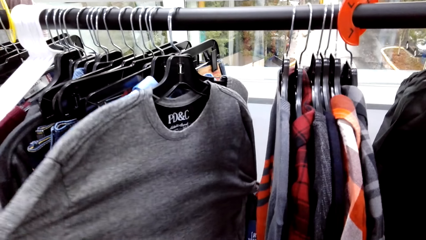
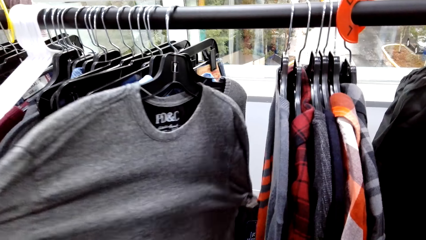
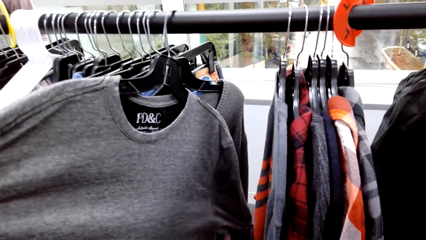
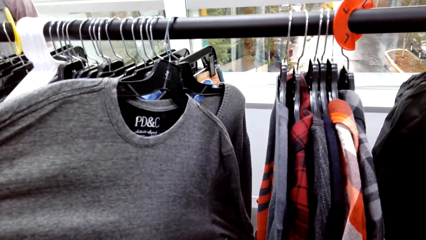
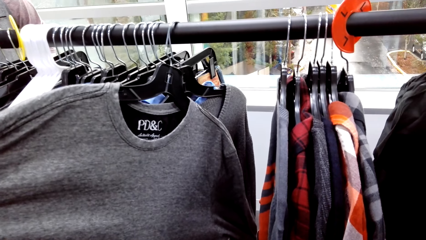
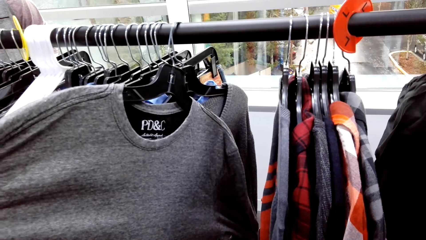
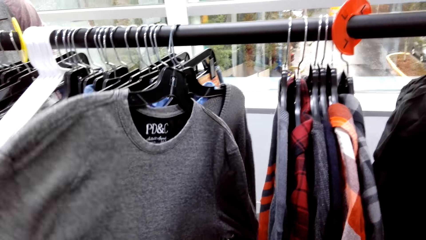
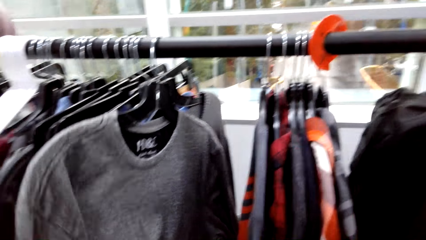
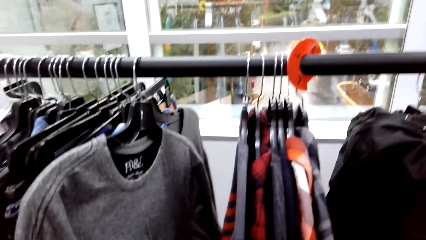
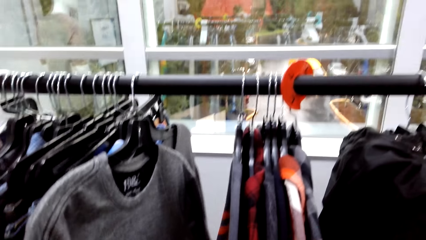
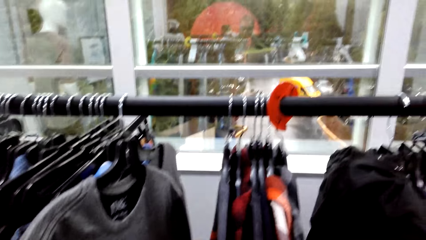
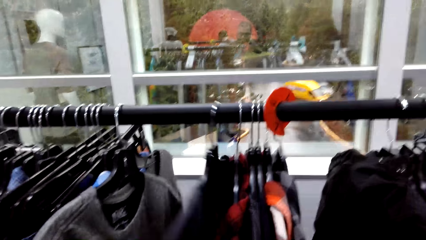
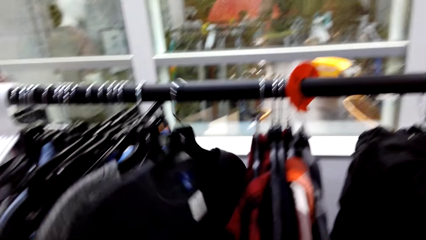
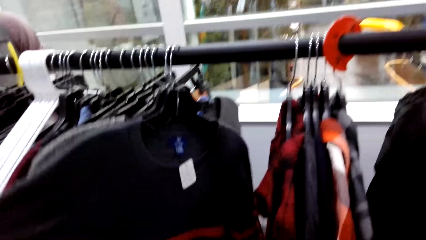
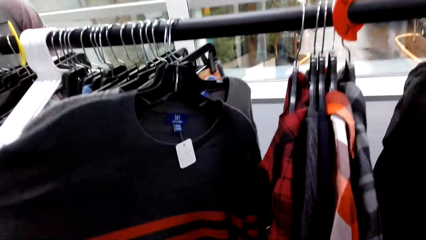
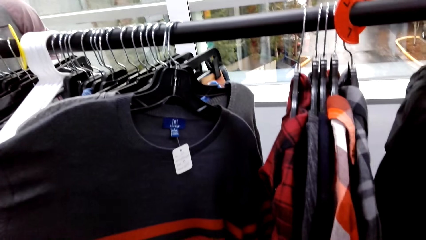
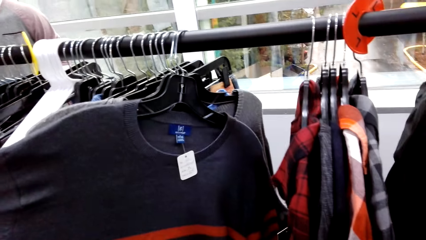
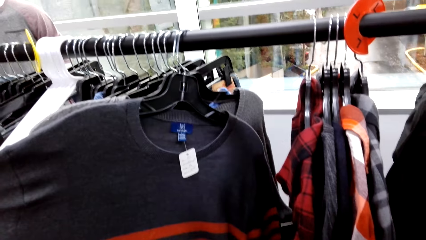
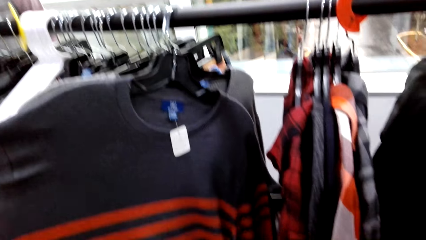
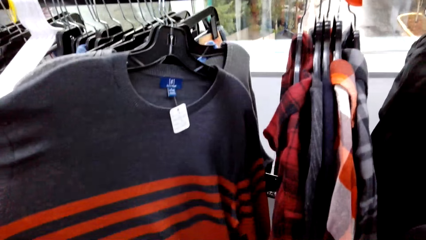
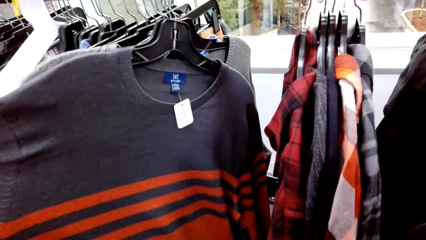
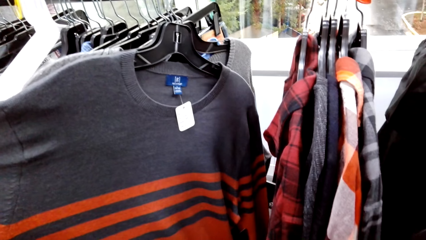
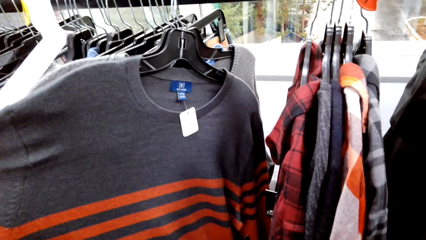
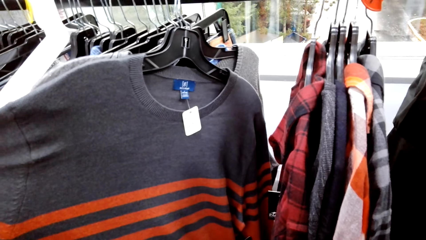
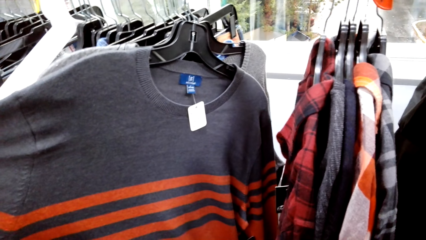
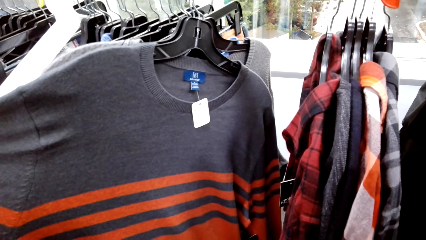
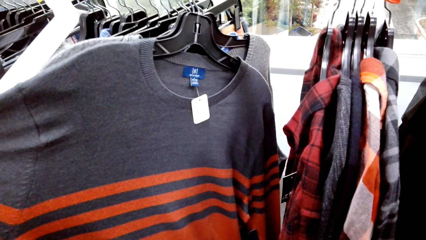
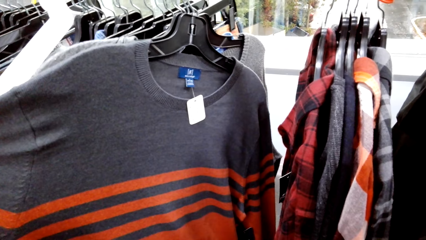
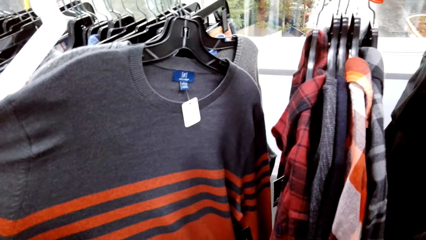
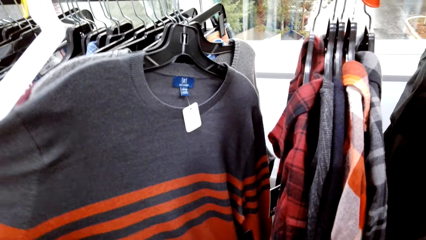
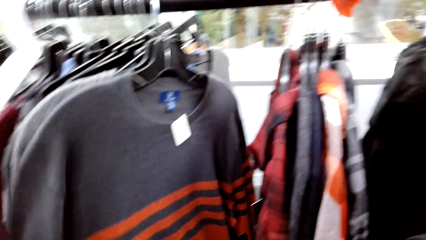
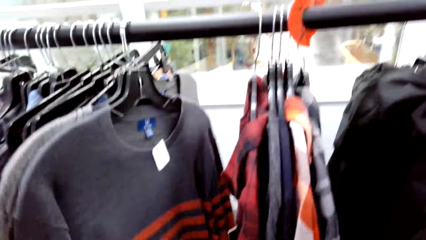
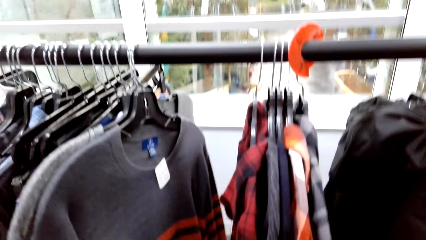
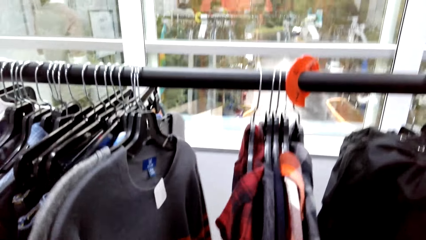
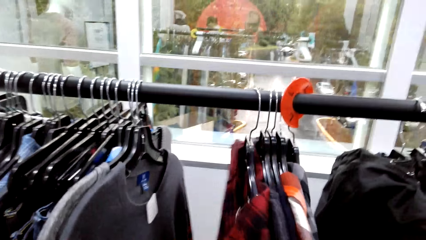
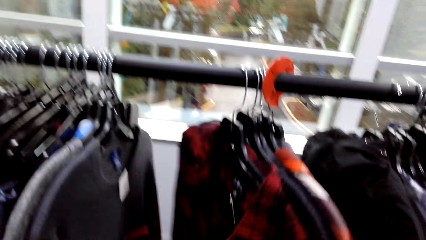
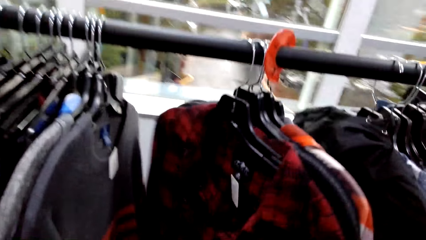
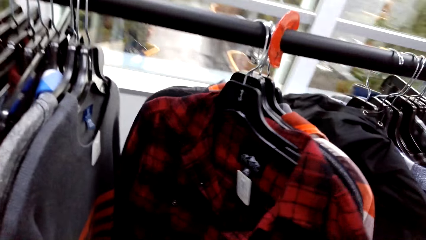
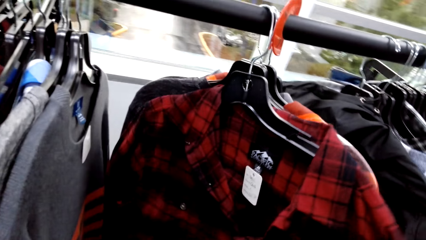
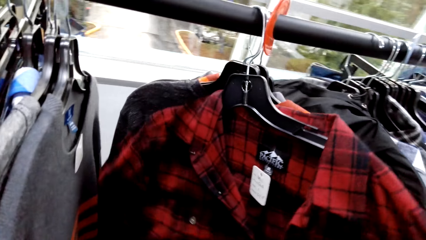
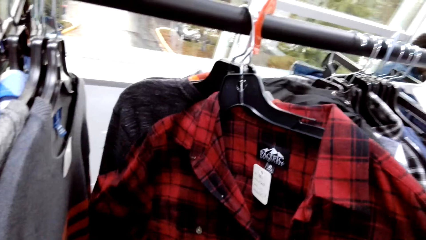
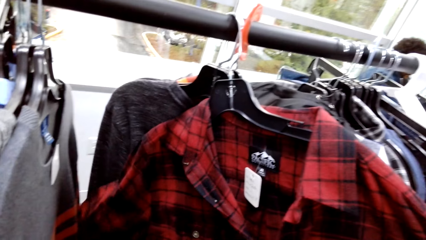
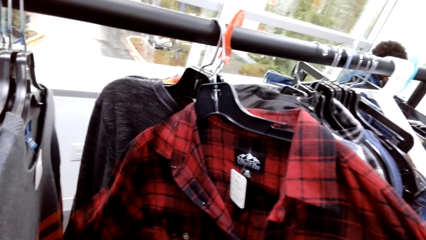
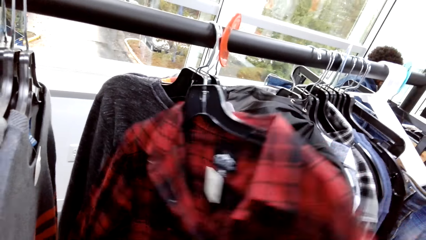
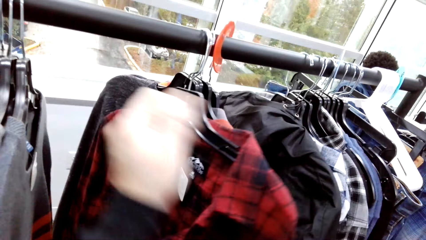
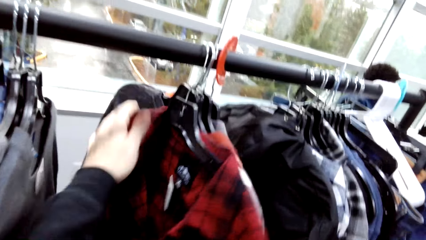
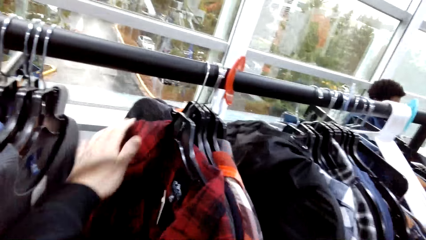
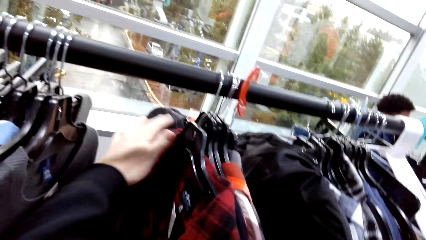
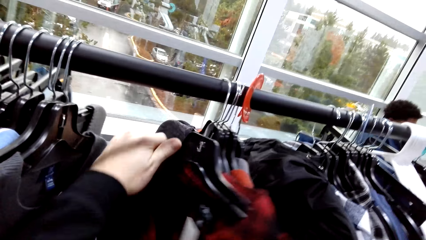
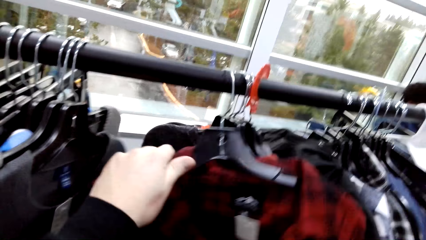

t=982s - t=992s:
The camera wearer pulls a t-shirt on the clothes rack. They hold a cloth. They stare at the shirt, and drop the shirt back. They pull another t-shirt on the clothes rack. They stare at the shirt. They touch clothes. They drop the shirt back. They turn another shirt on the rack.

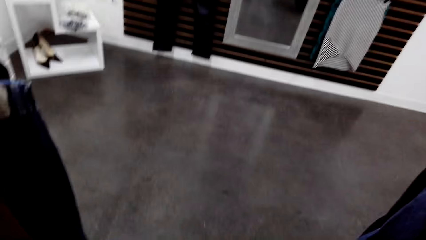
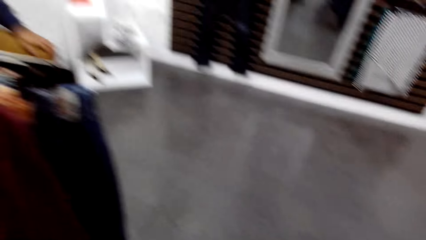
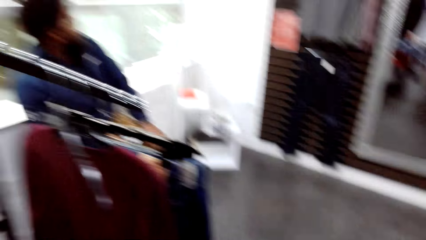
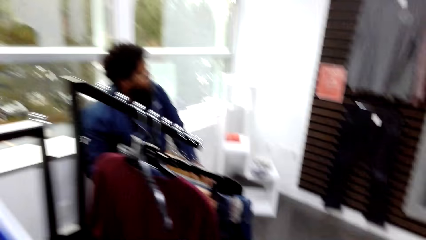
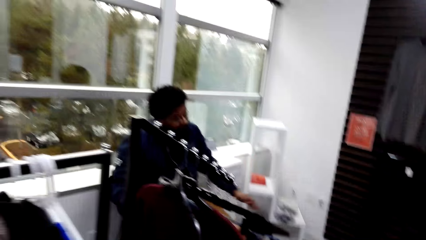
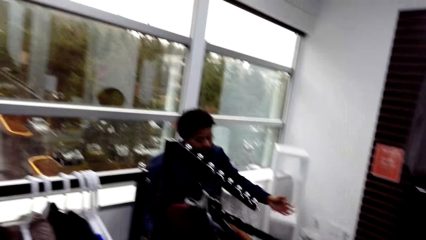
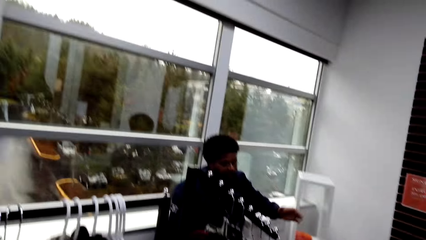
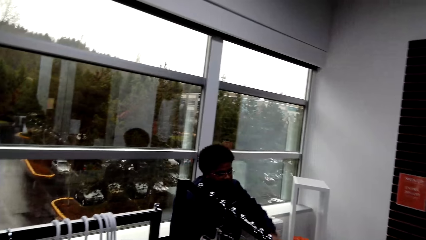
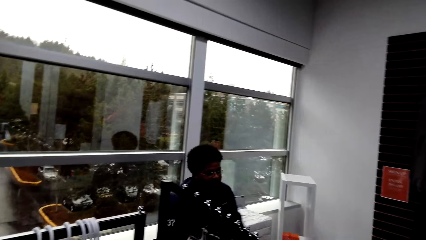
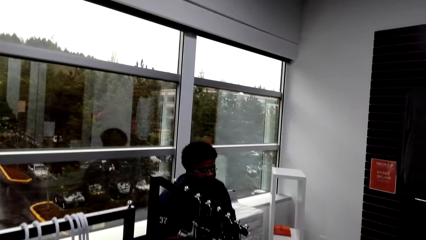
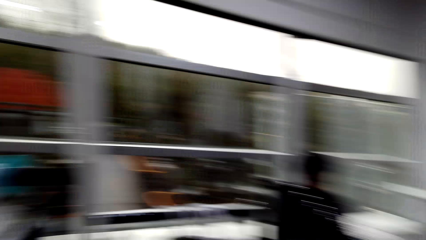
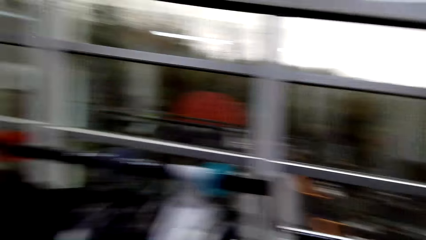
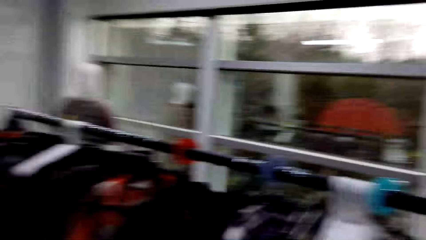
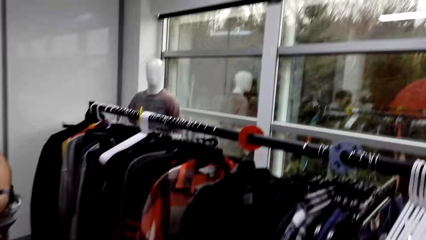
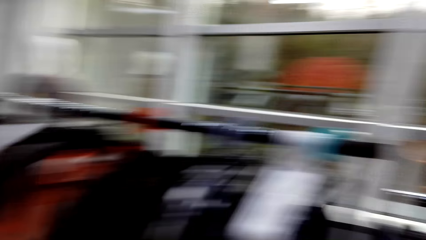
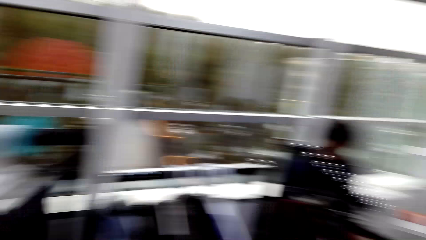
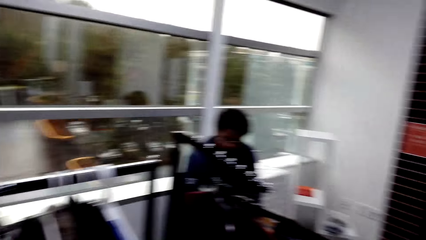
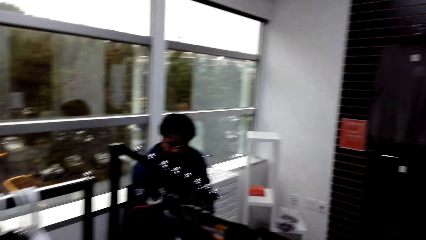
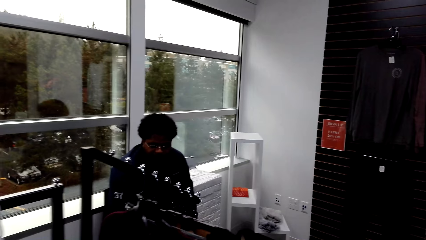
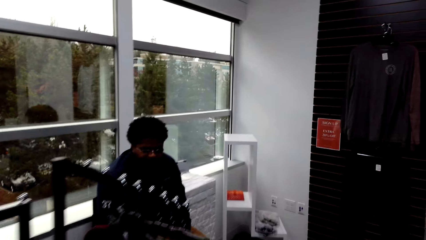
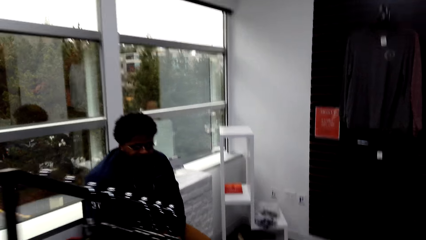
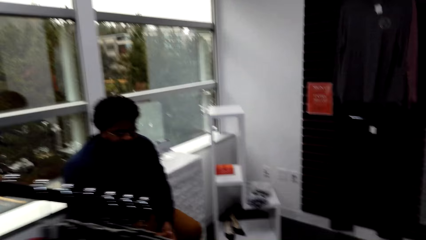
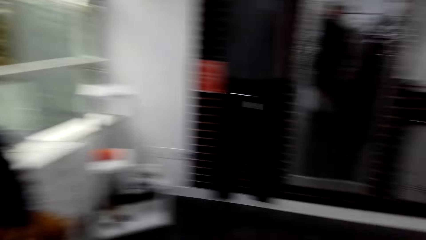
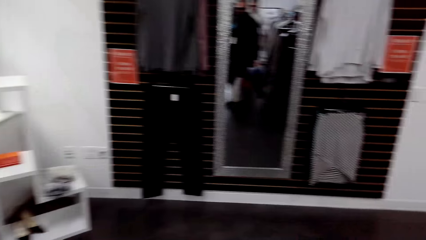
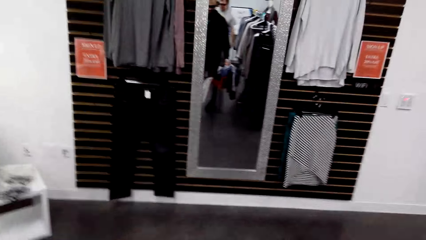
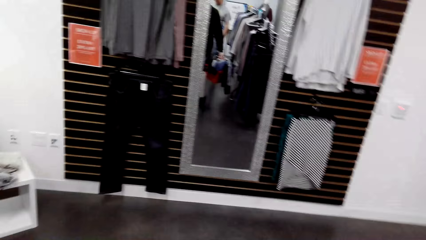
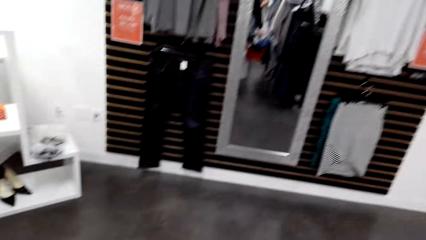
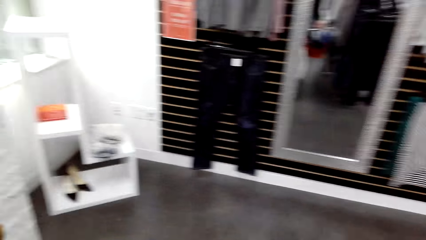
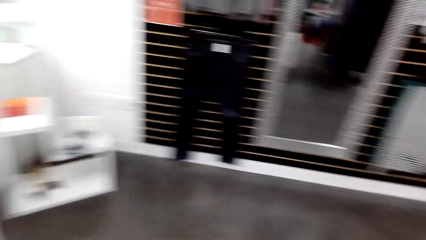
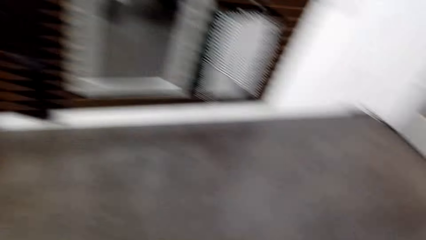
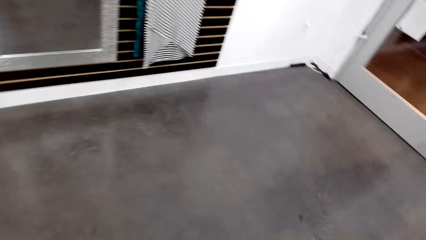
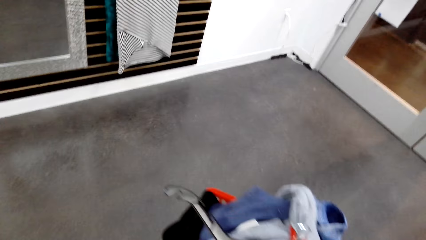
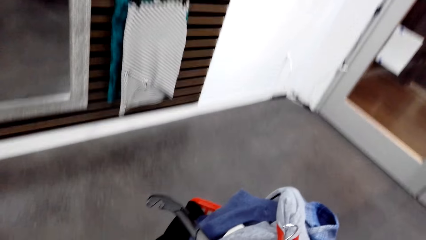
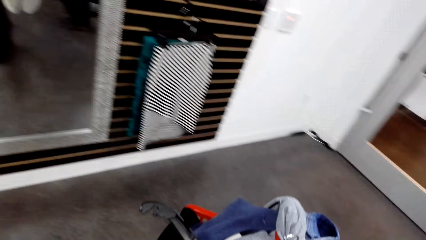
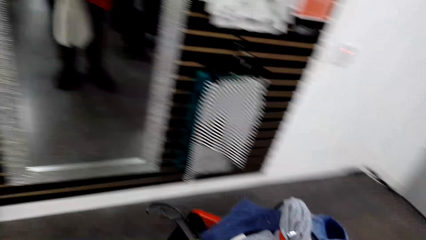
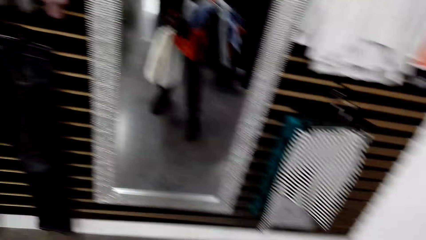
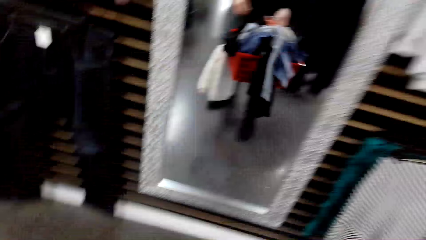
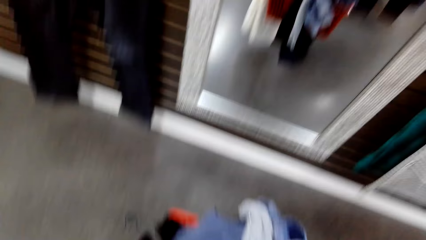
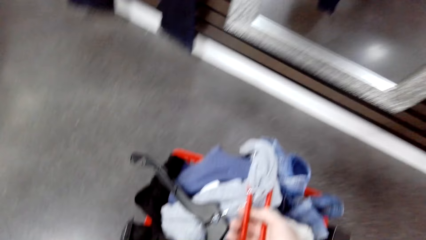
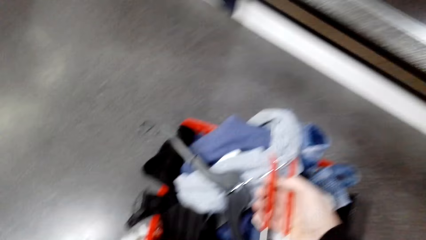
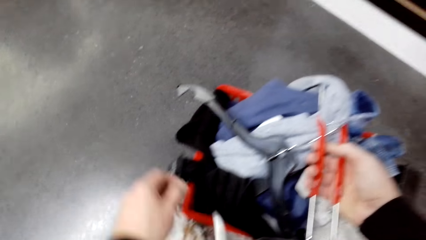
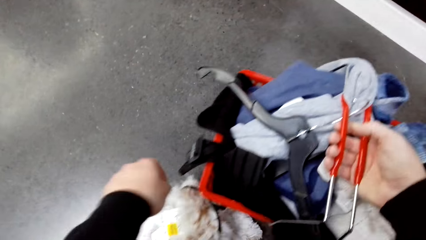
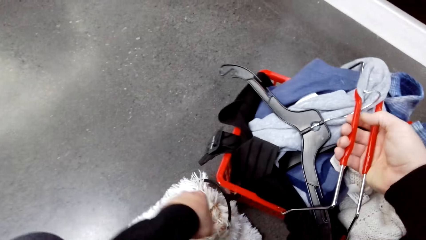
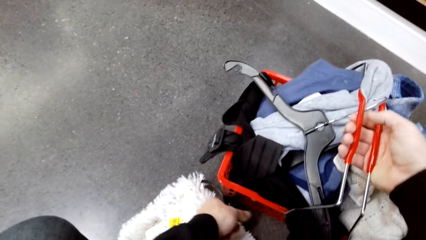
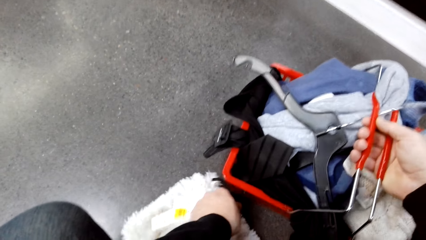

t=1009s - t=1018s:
The camera wearer walks around the boutique. They look around. They carry a basket of clothes. They drop a crate on the floor near the boutique mirror.
